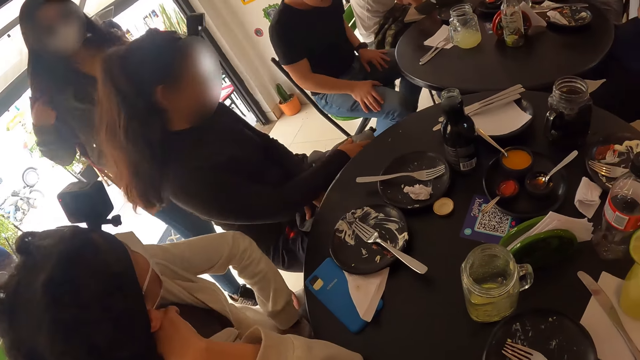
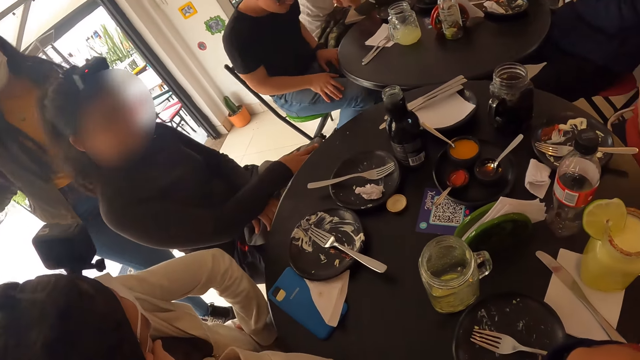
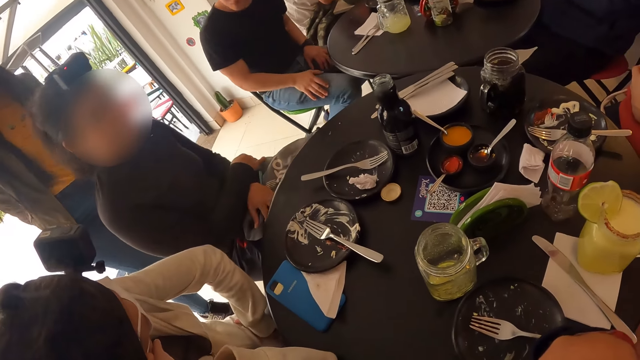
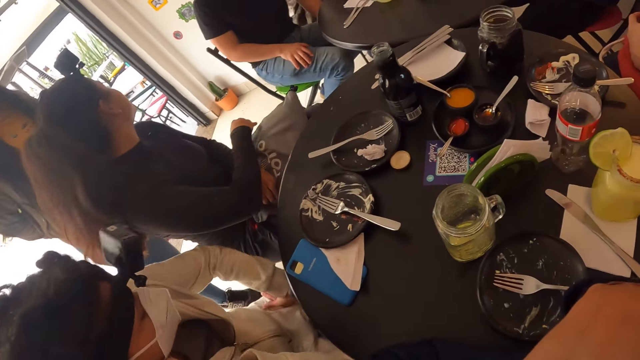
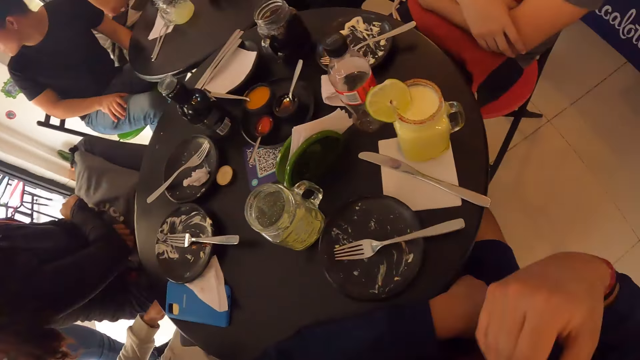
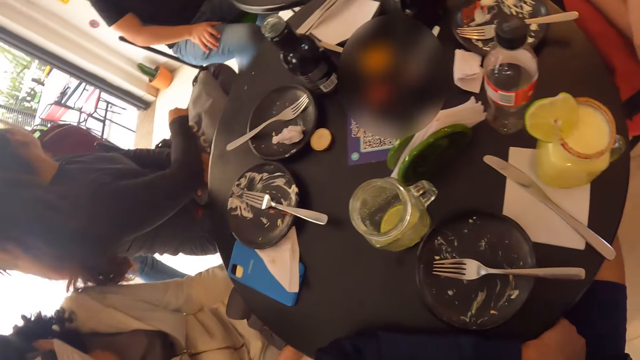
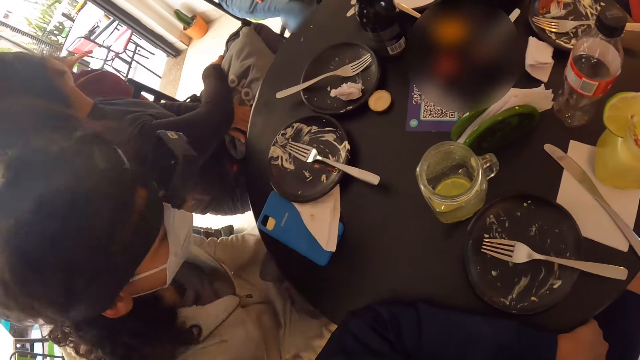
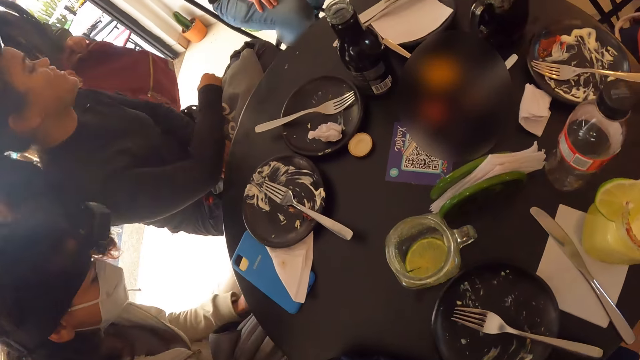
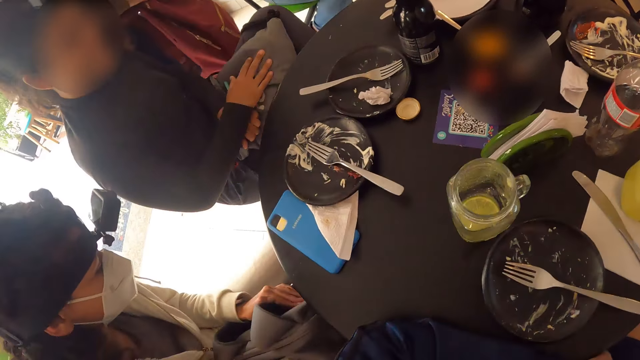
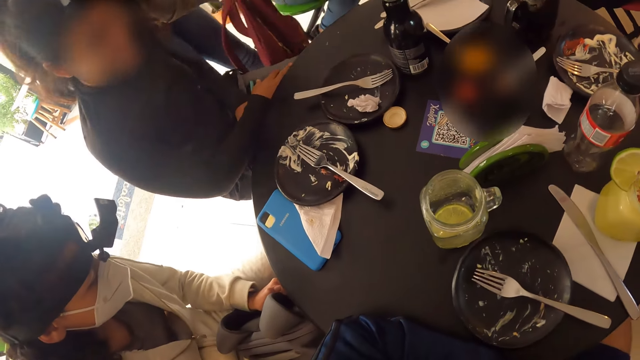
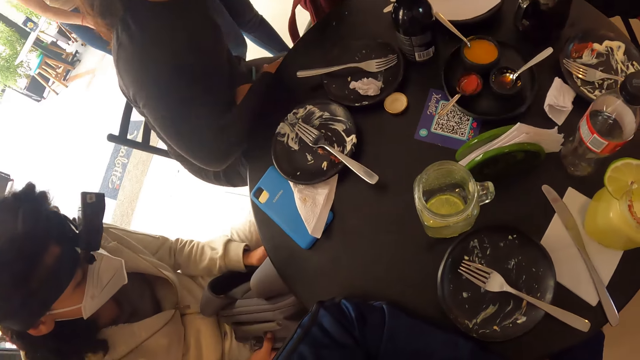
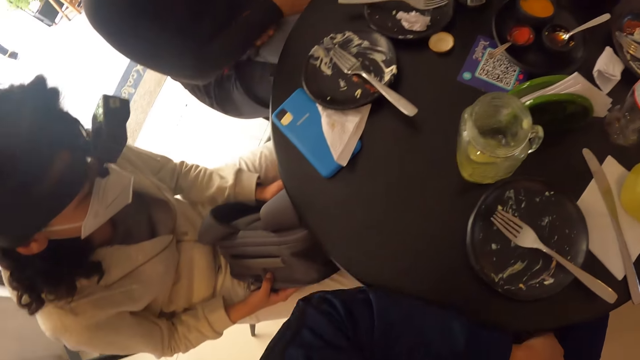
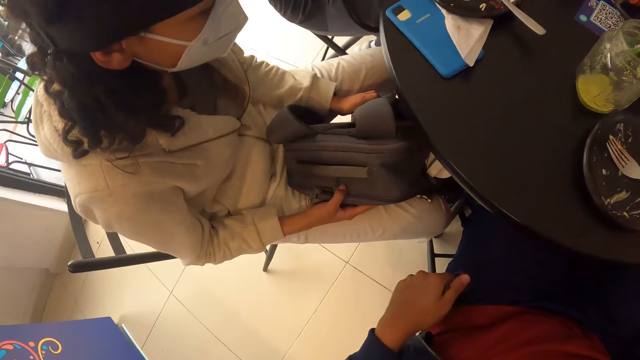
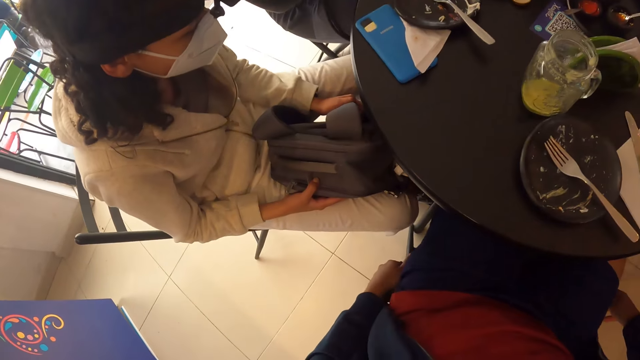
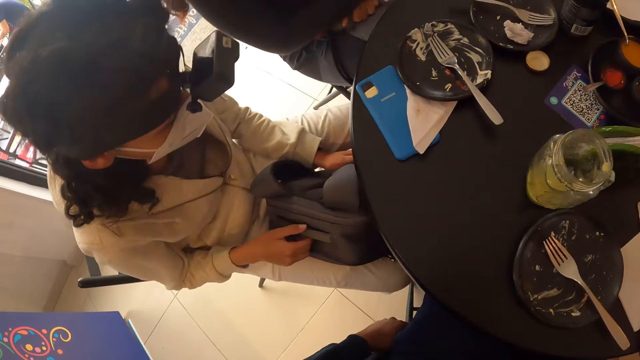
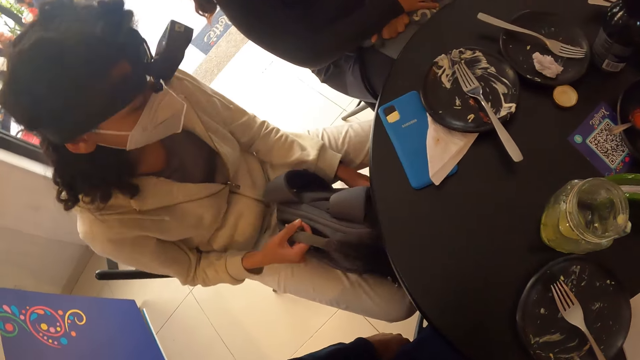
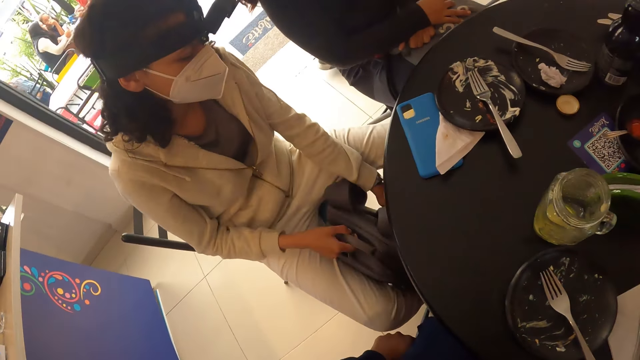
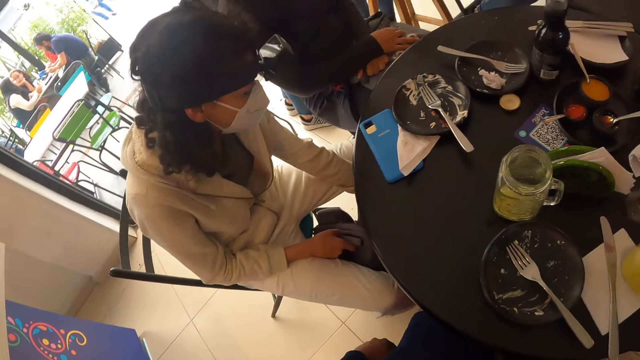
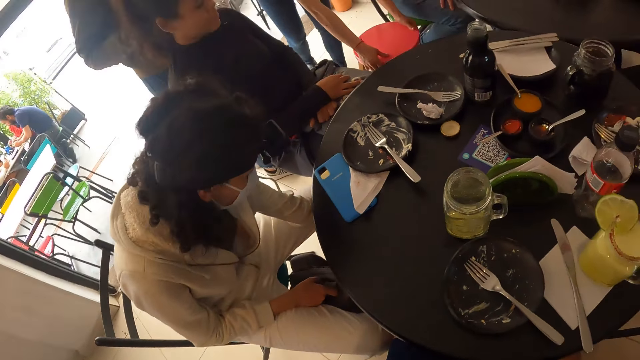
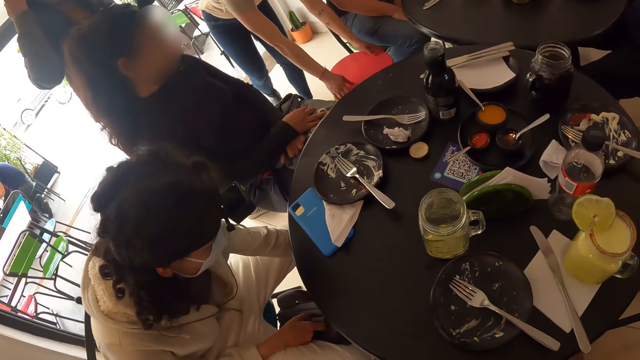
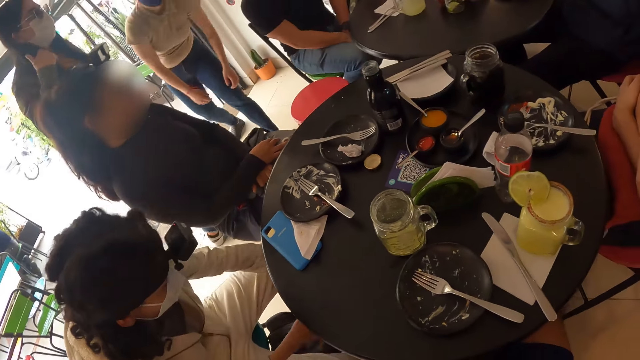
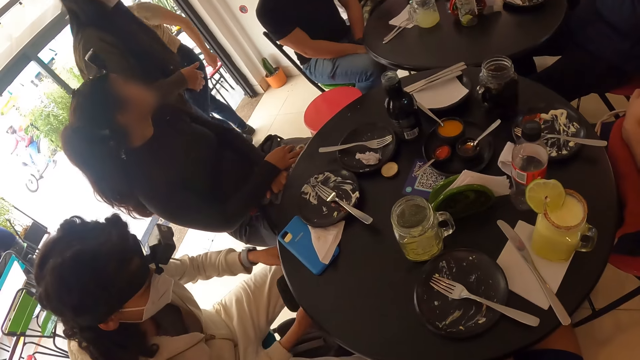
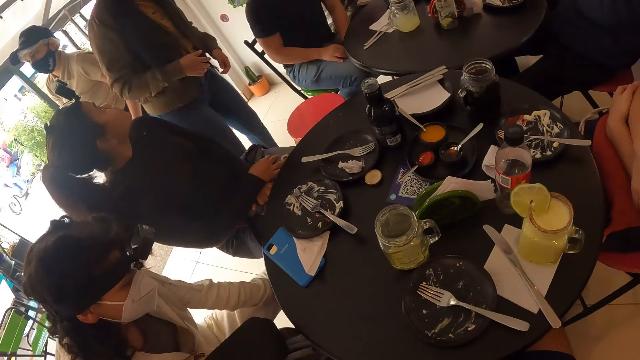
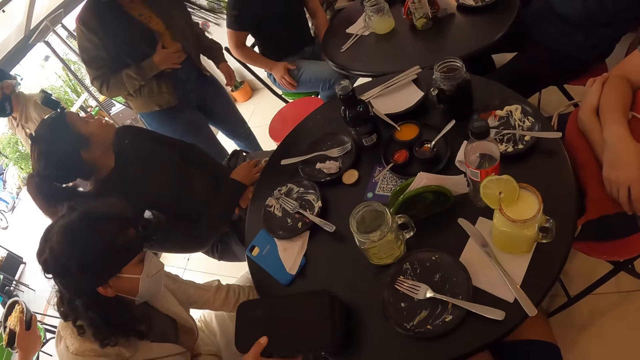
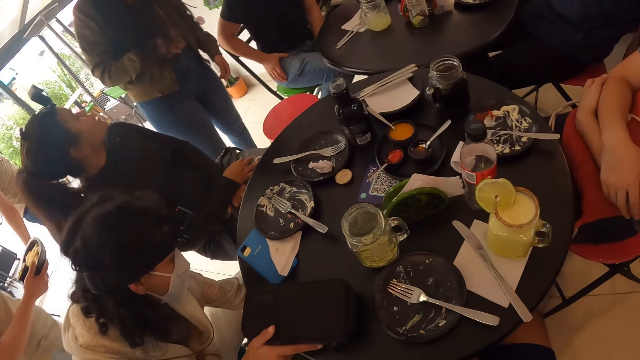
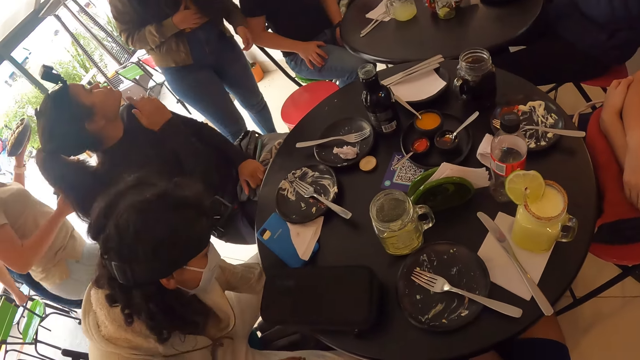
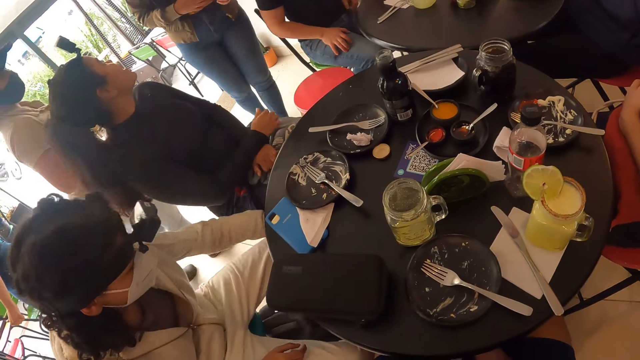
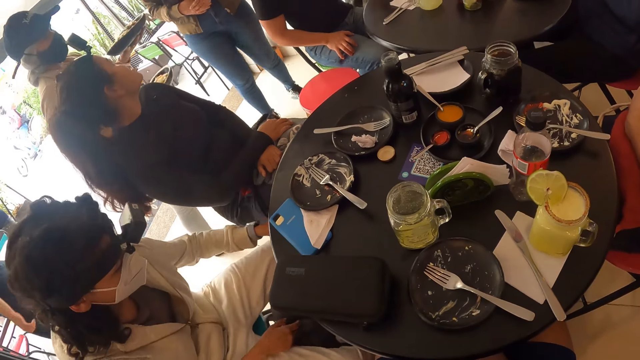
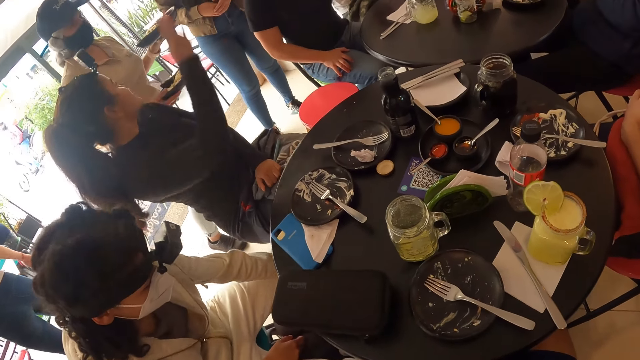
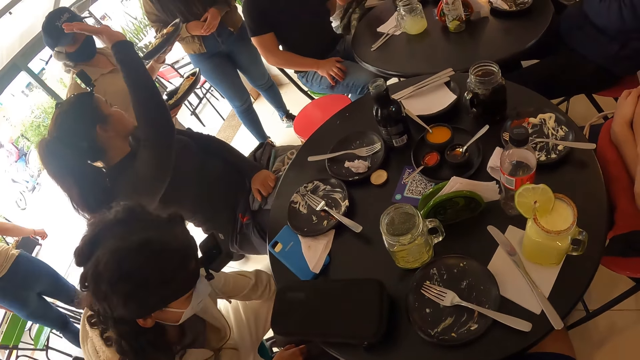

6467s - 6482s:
The woman takes down a backpack from her back. The camera wearer moves her hand. The woman walks around and drops the backpack on the ground. The camera wearer moves her hand. Another woman drops a backpack to the ground with both hands. A lady bends. Another lady puts a stool next to a third lady. The second lady walks around. The first woman moves aside. A fourth lady walks around.

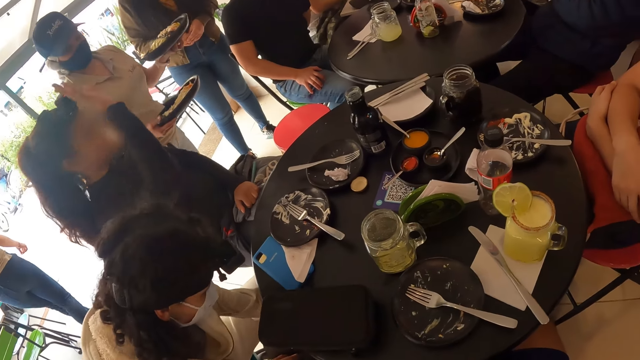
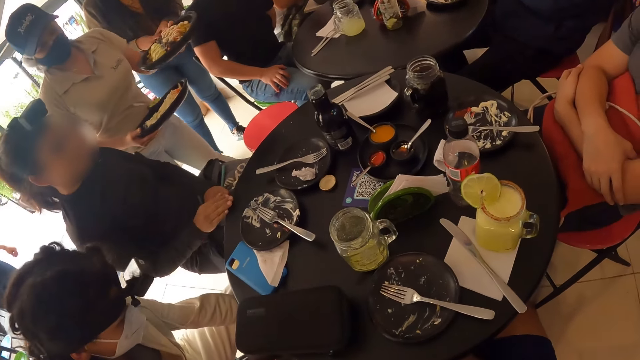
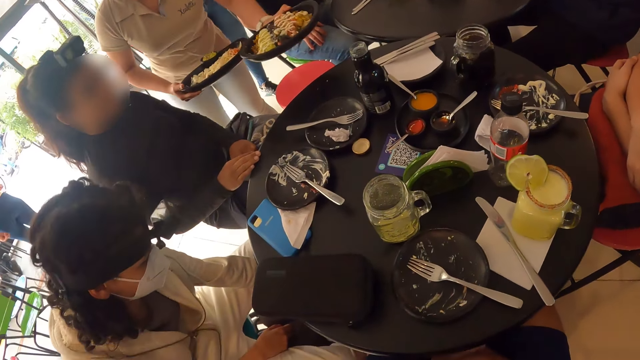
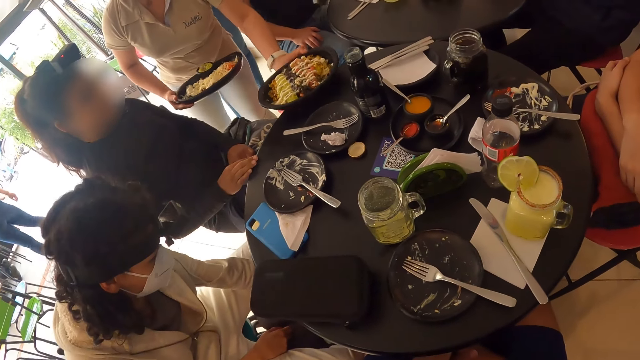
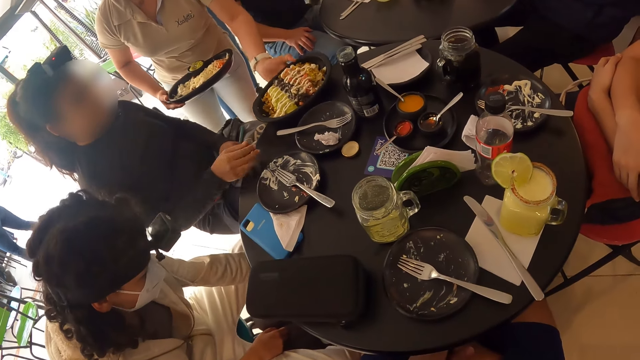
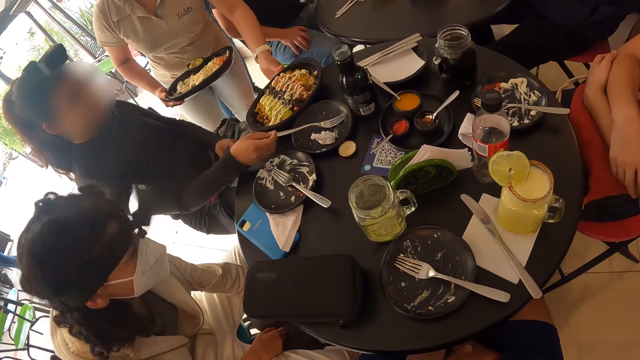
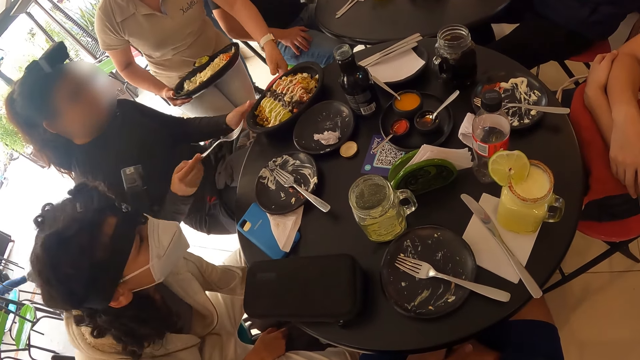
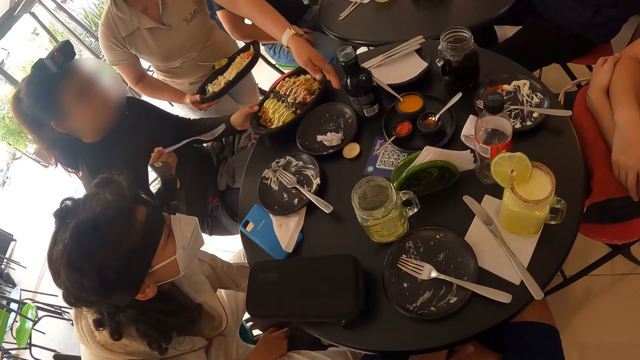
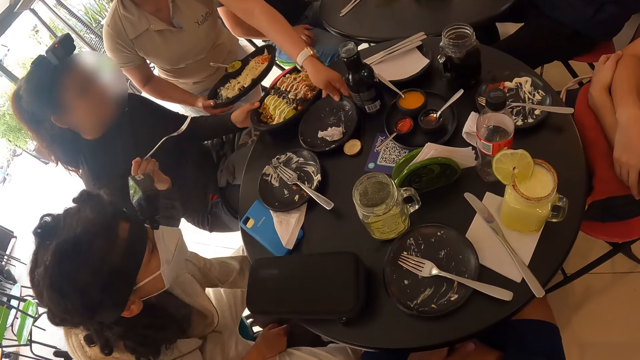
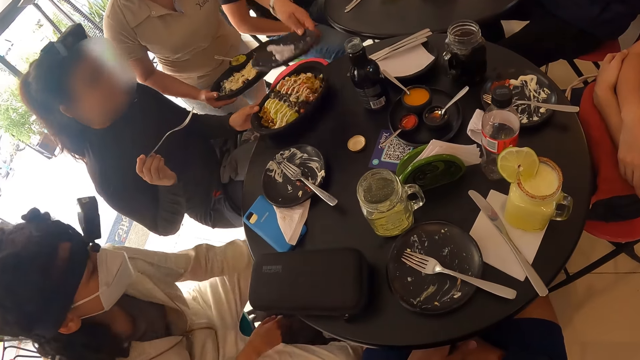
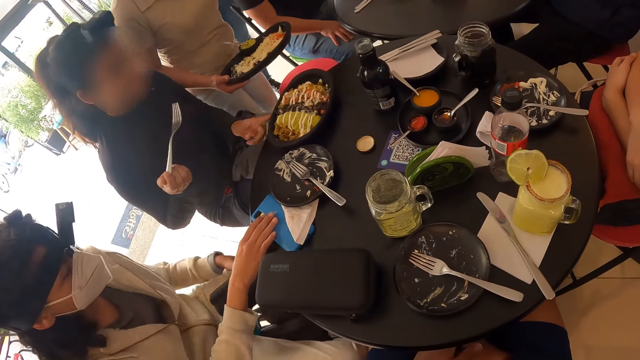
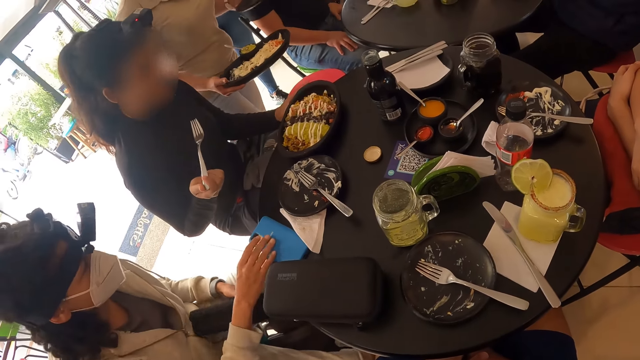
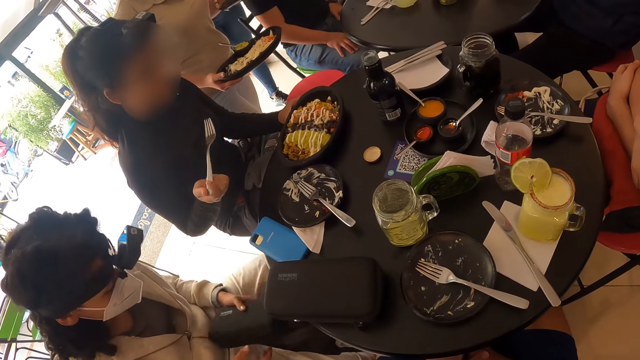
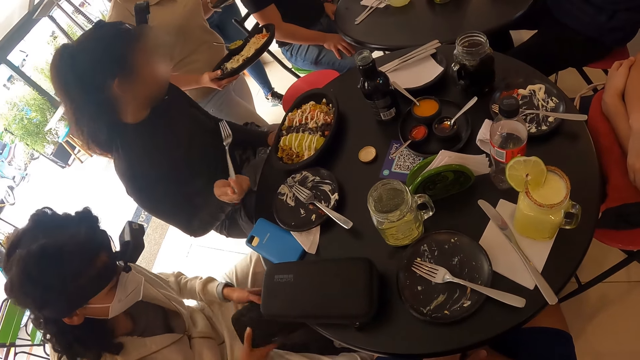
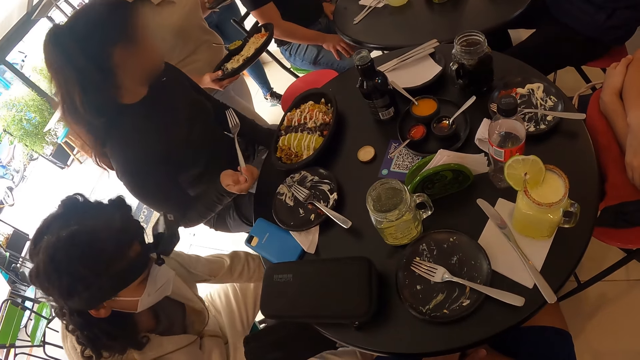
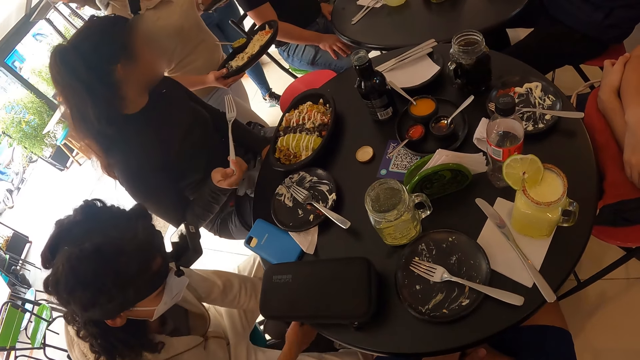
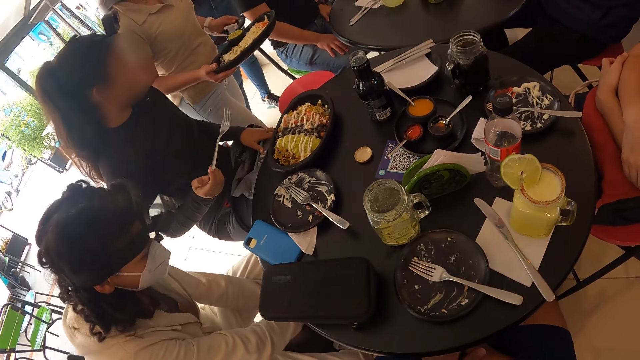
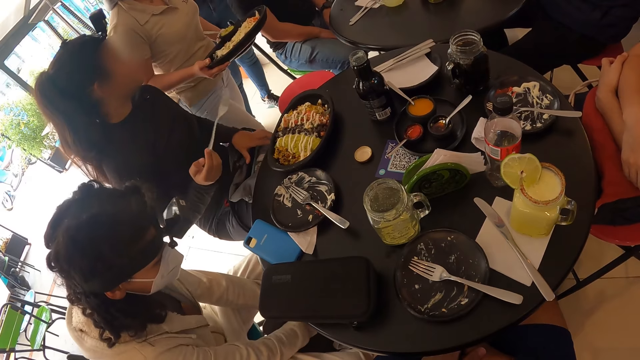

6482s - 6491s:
A lady puts the food on the table. A woman picks up a spoon or fork from a plate with her right hand. The woman holds the plate with food with her left hand. The lady picks up a plate from the table. The woman interacts with another woman.
